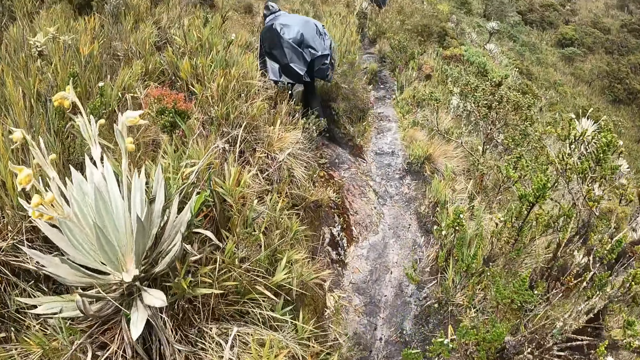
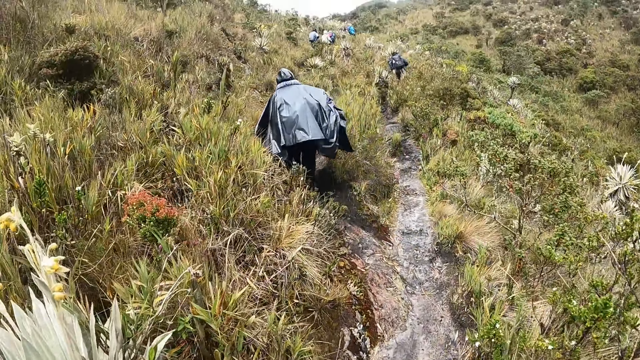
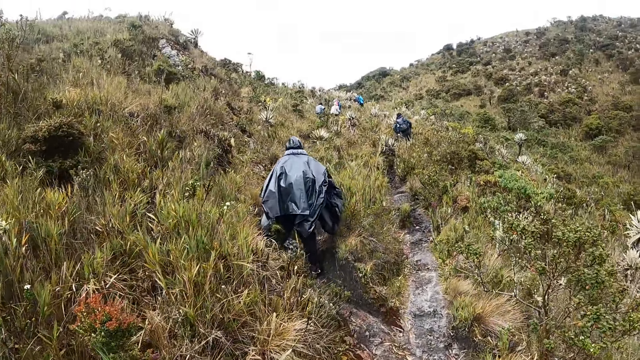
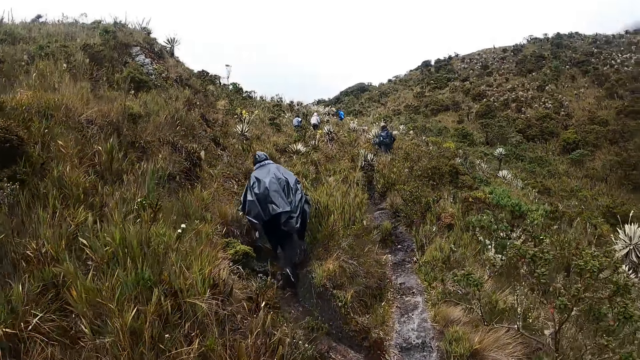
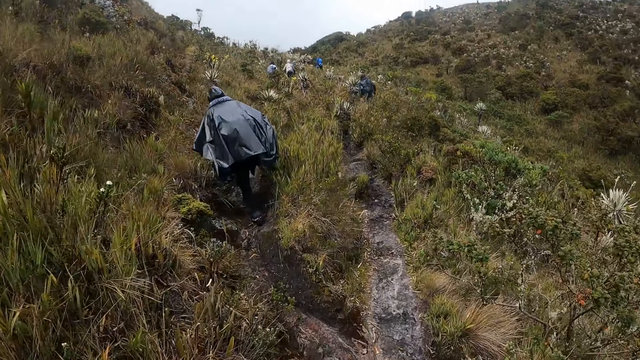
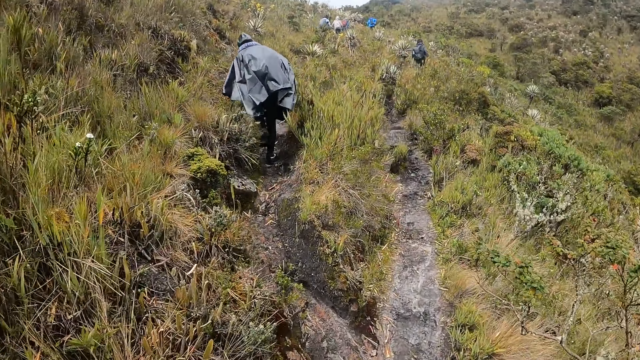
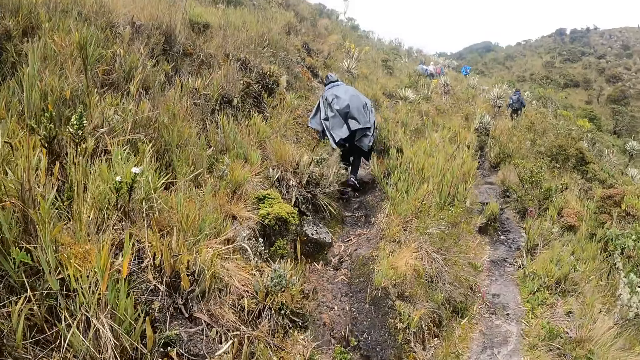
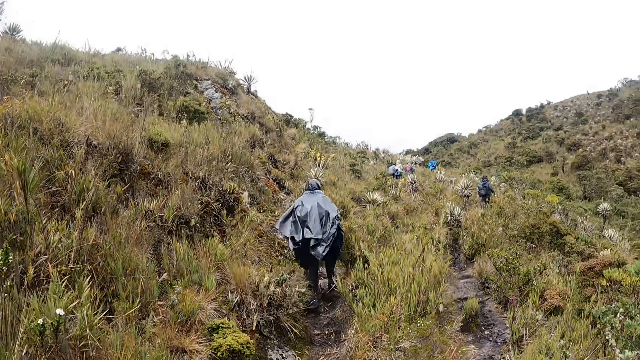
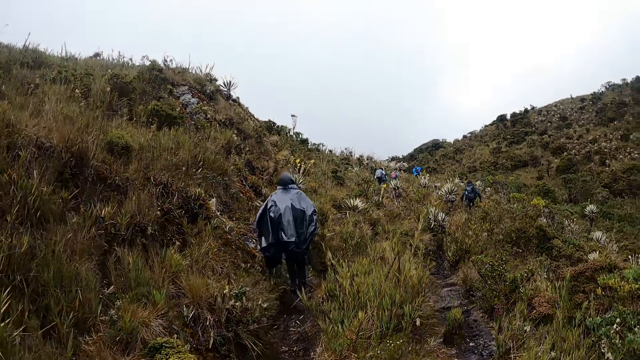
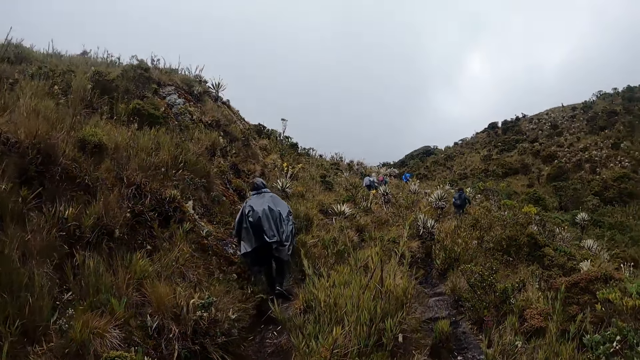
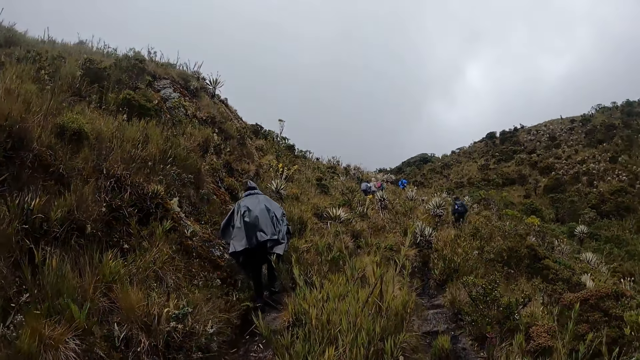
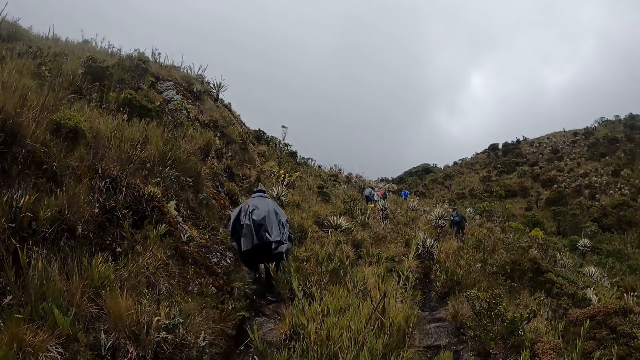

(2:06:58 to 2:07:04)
A group of people walks through the forest.

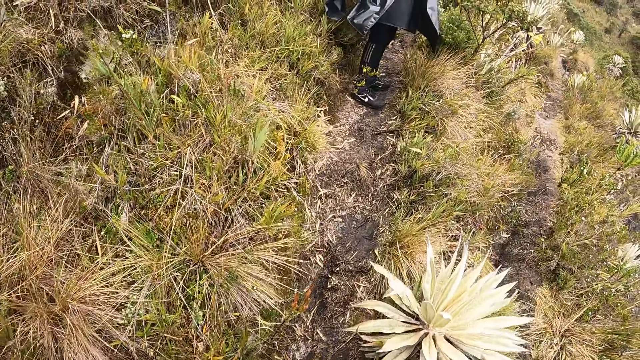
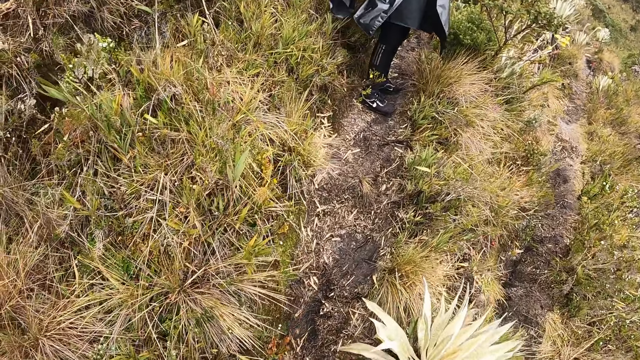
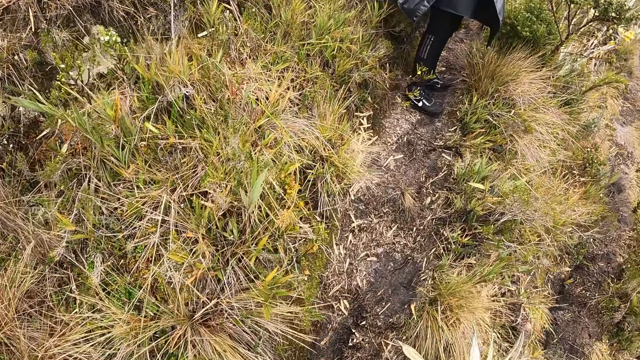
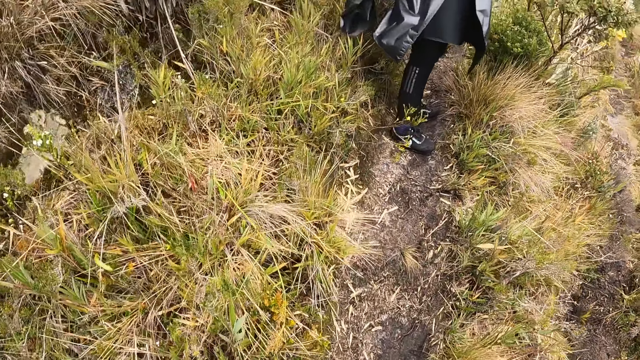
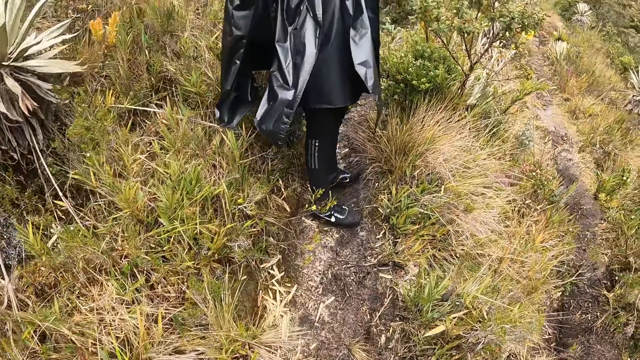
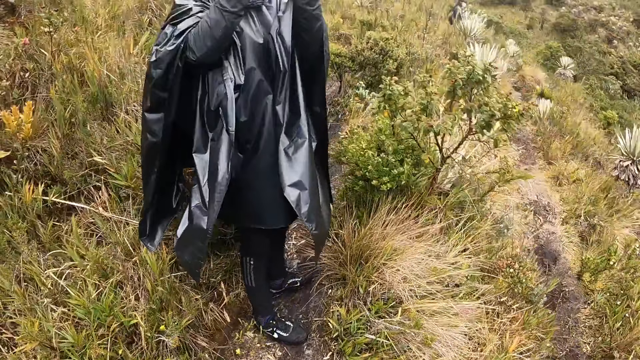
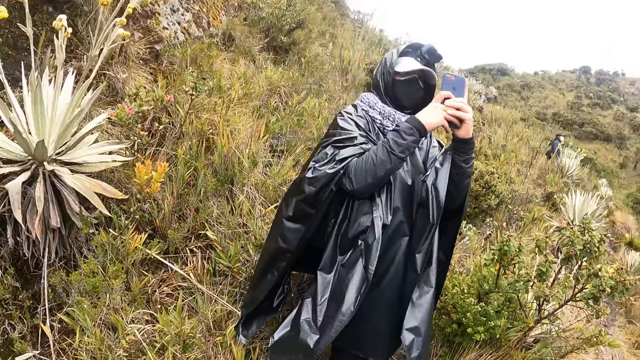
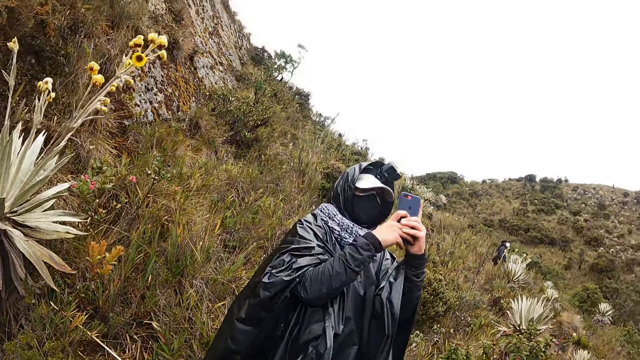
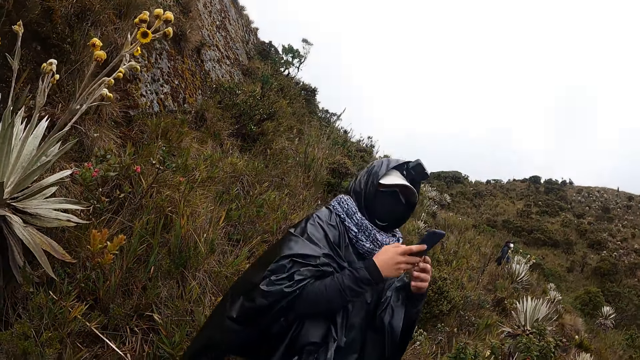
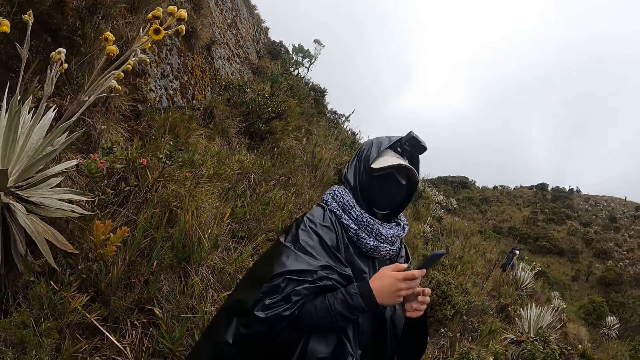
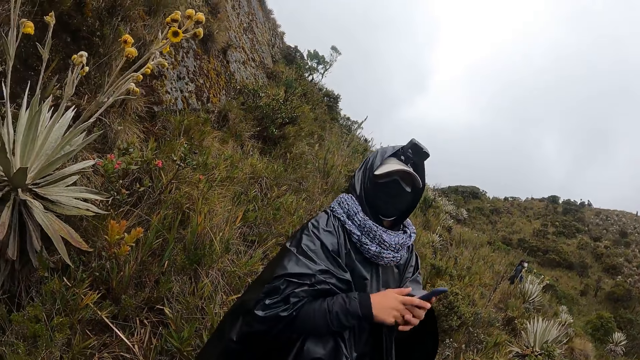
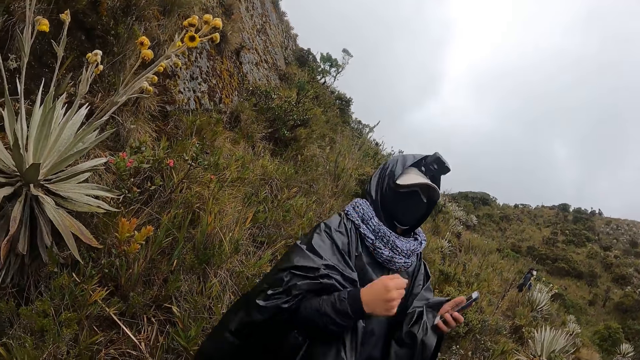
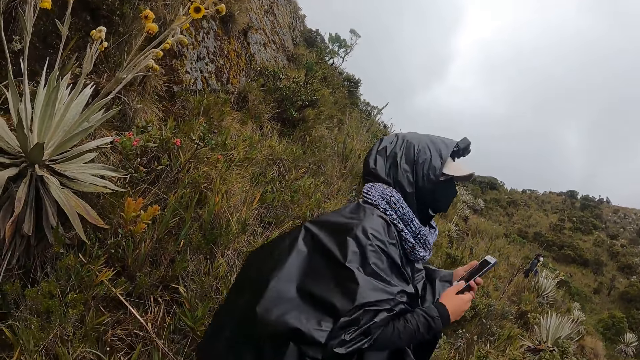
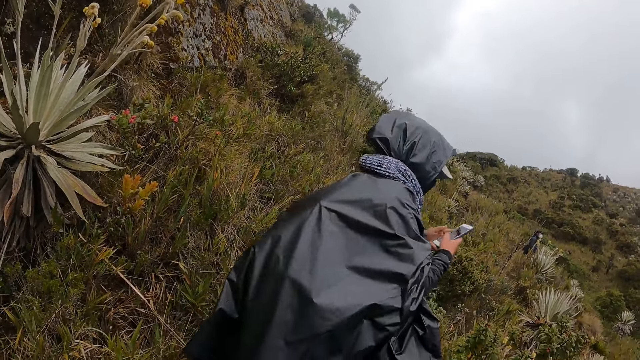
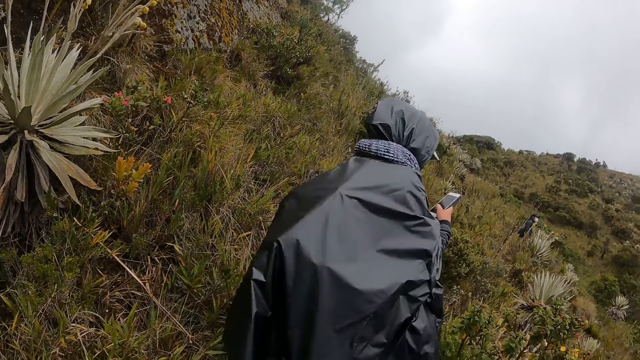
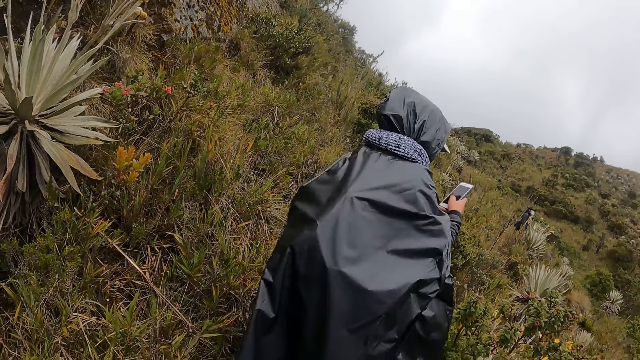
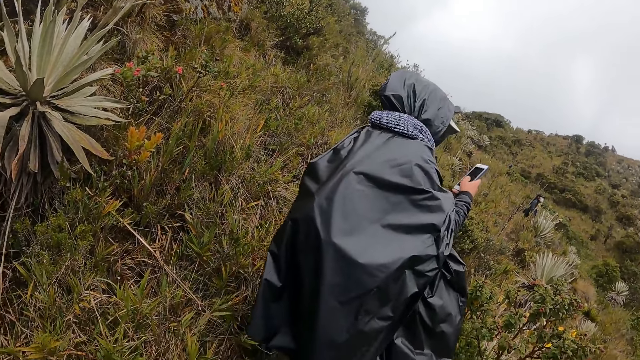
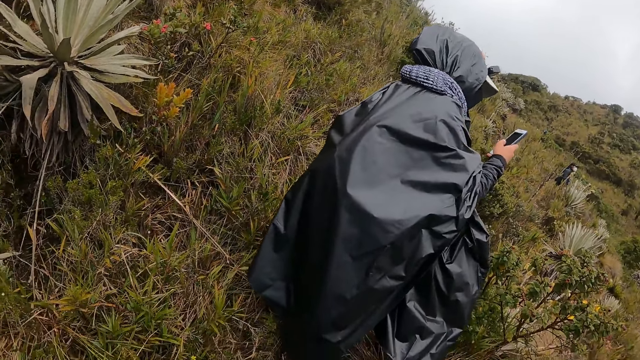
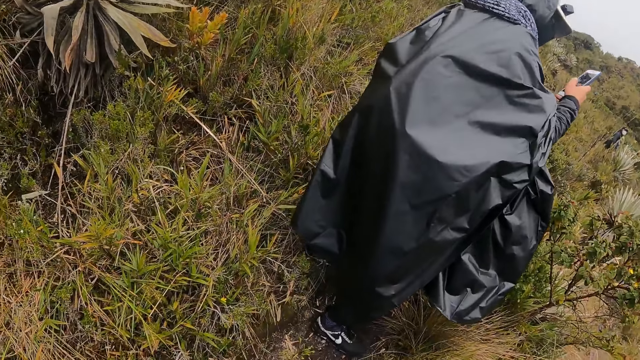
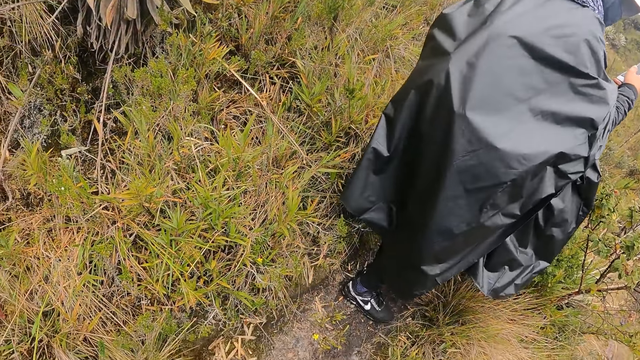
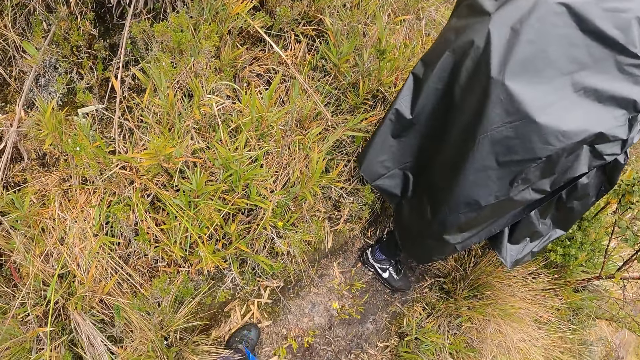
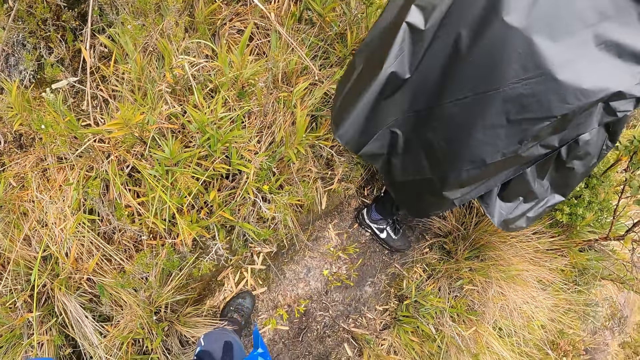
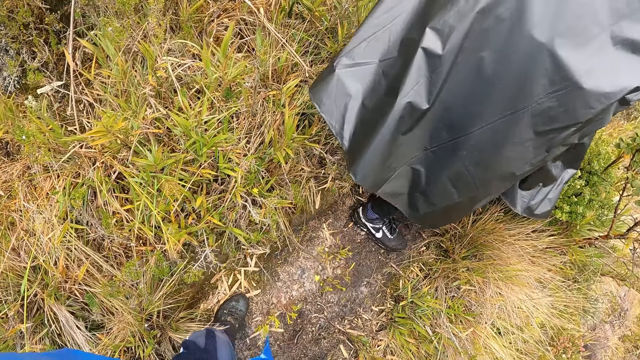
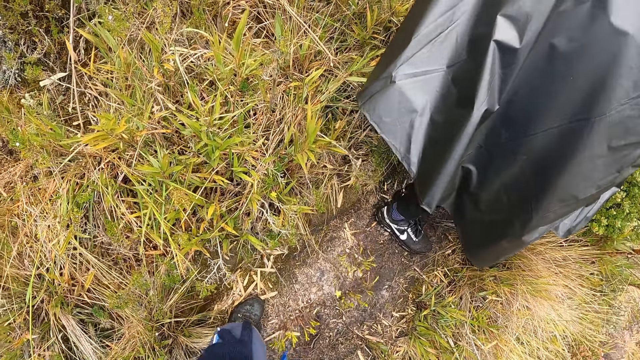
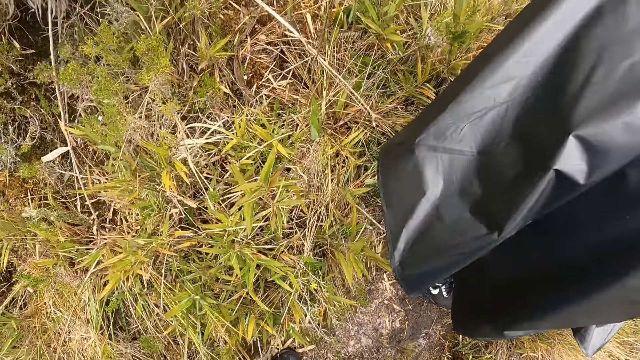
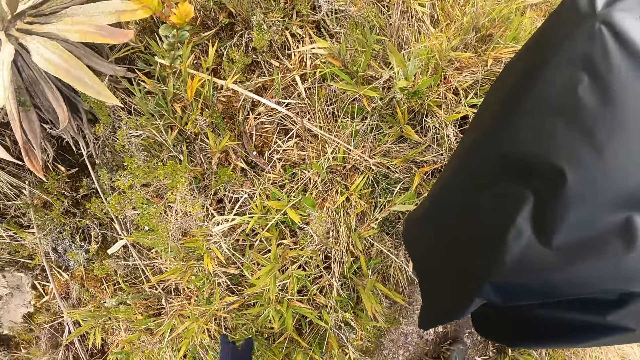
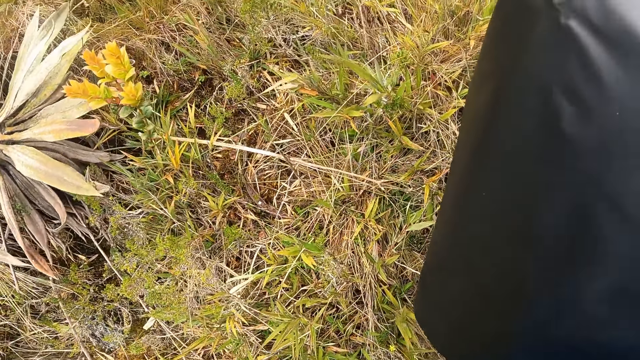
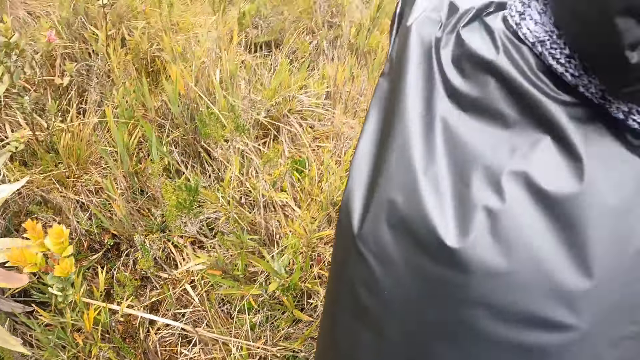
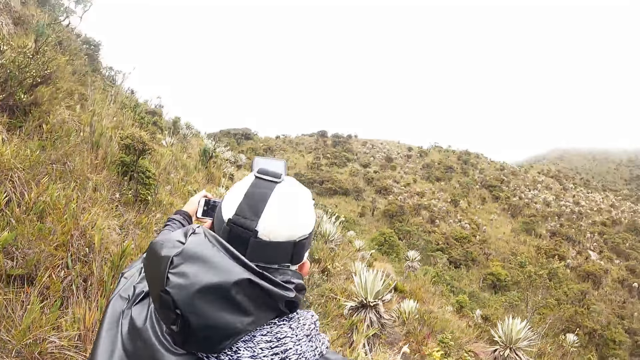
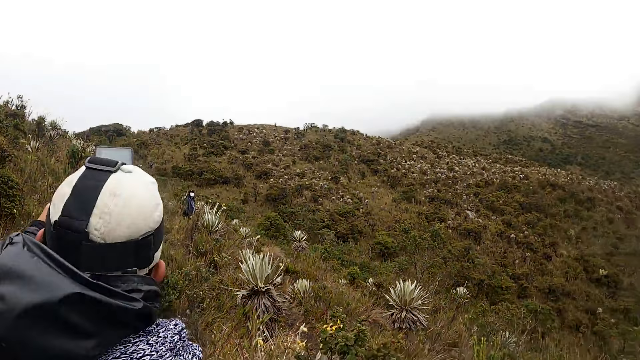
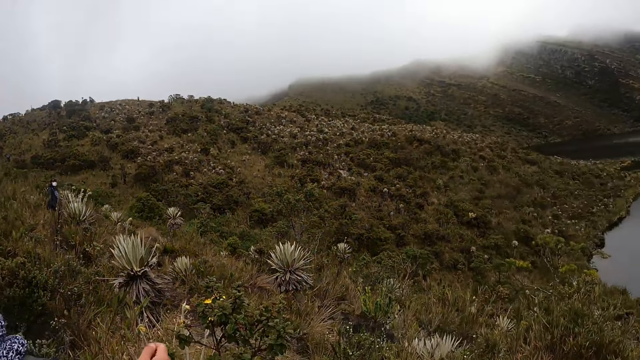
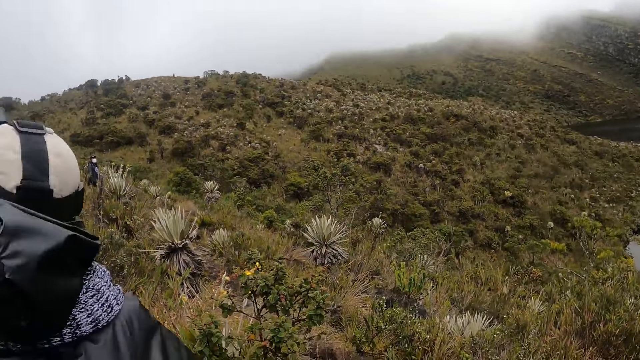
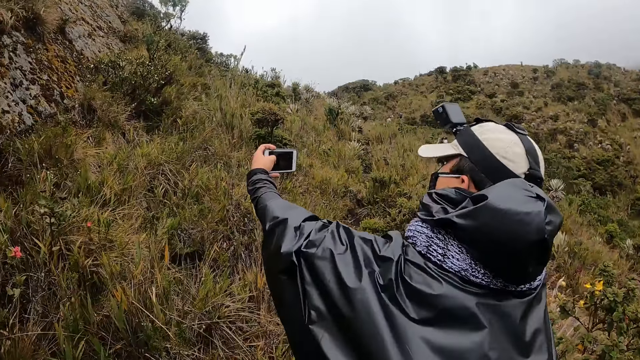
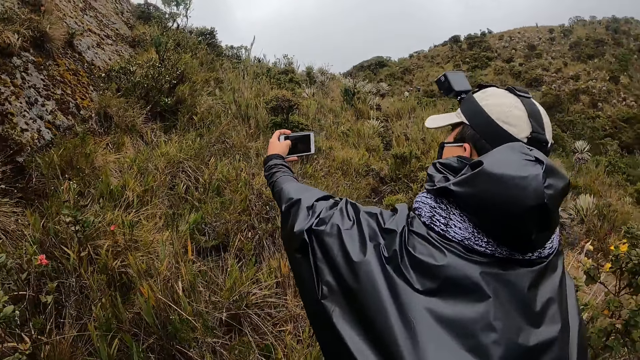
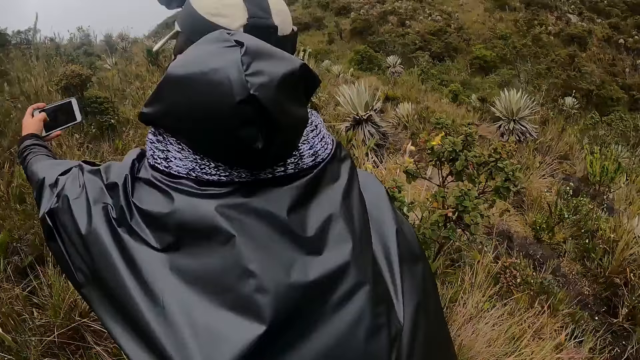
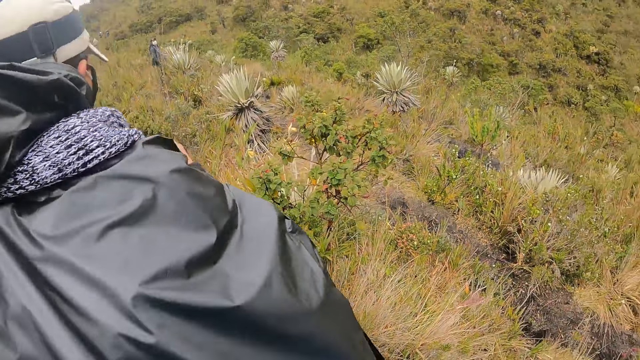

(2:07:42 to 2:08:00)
The man pauses. He operates the phone with both hands. He takes a photo with the phone. He scrolls the phone. He operates the phone with his left hand.
